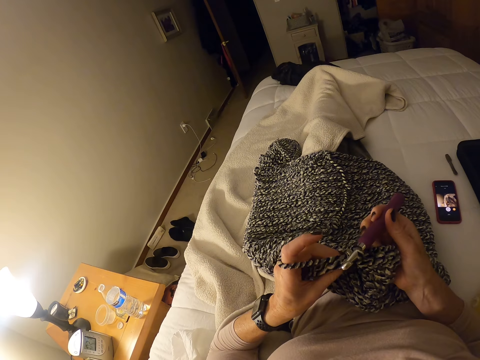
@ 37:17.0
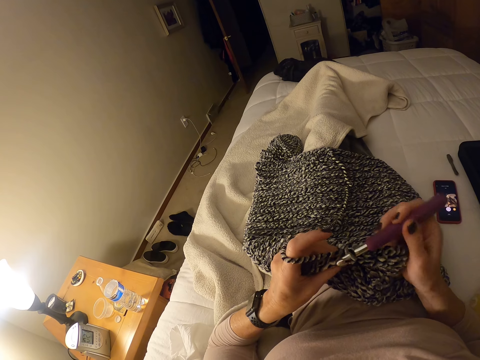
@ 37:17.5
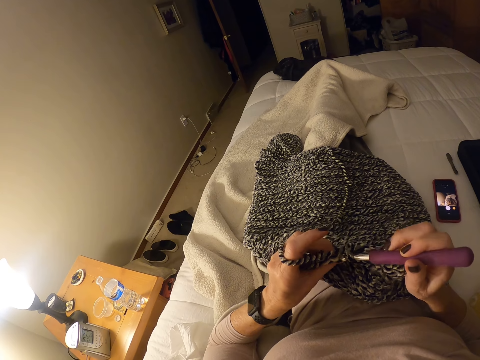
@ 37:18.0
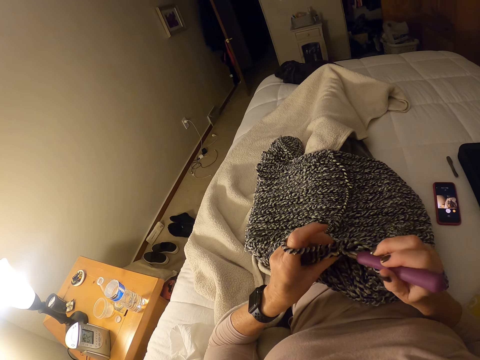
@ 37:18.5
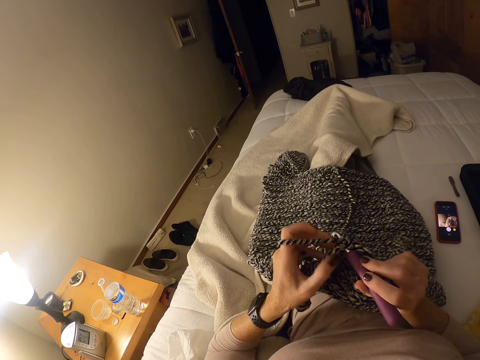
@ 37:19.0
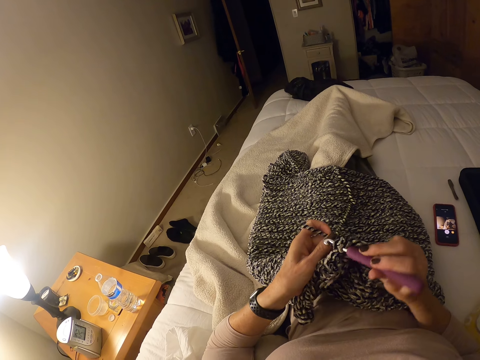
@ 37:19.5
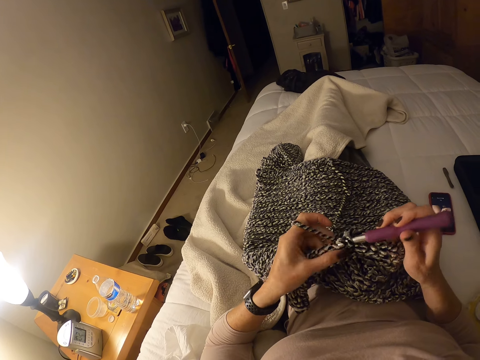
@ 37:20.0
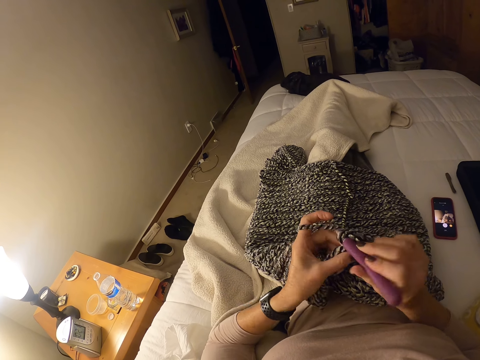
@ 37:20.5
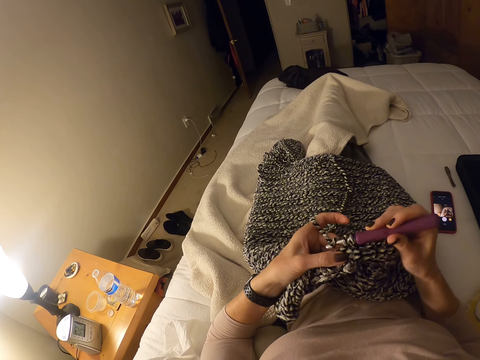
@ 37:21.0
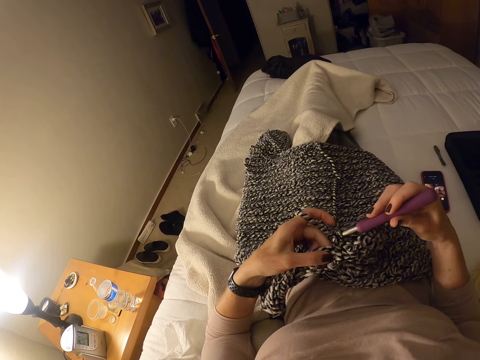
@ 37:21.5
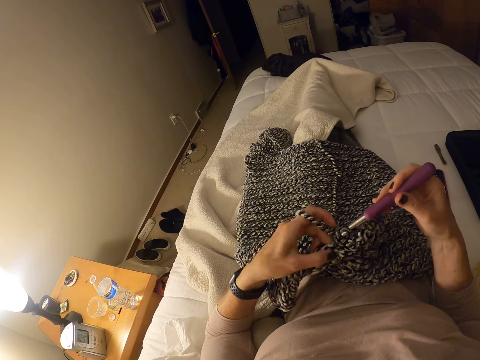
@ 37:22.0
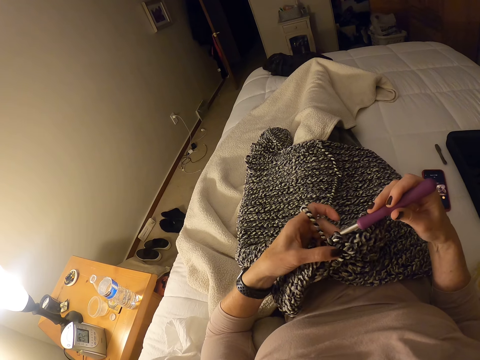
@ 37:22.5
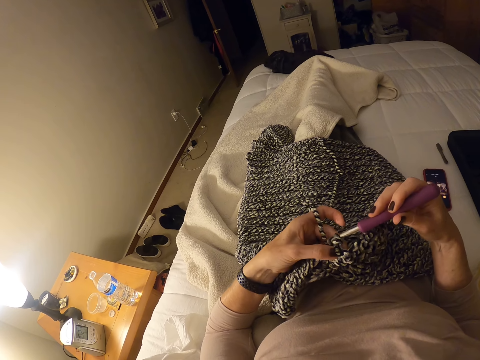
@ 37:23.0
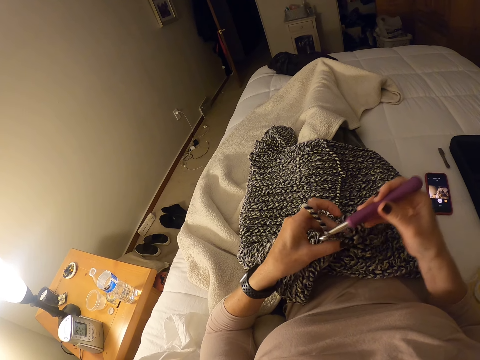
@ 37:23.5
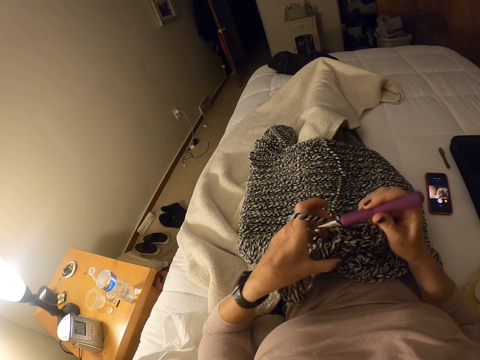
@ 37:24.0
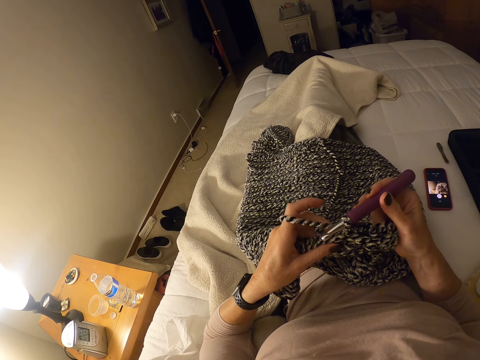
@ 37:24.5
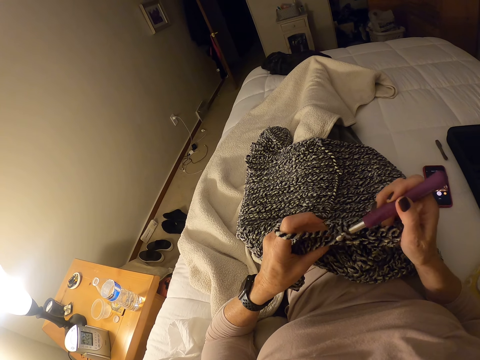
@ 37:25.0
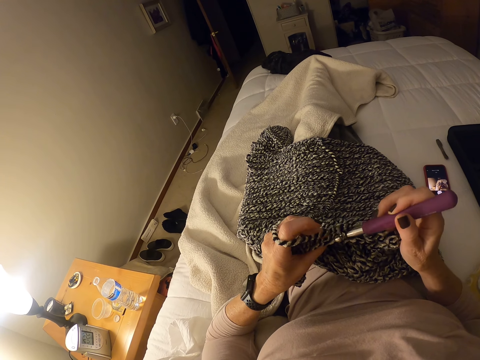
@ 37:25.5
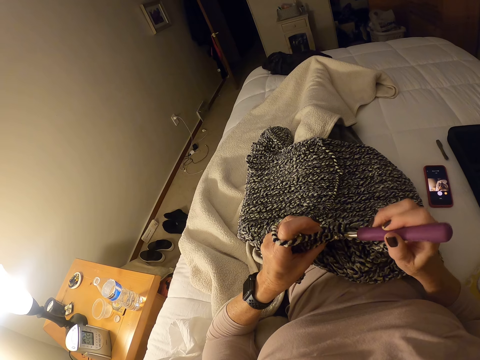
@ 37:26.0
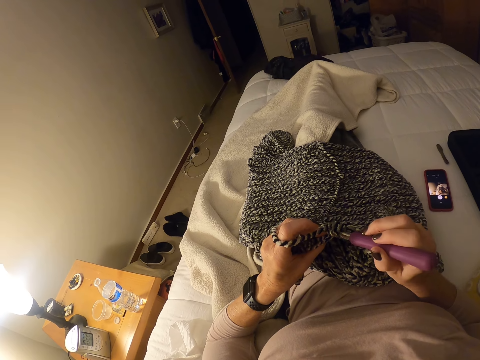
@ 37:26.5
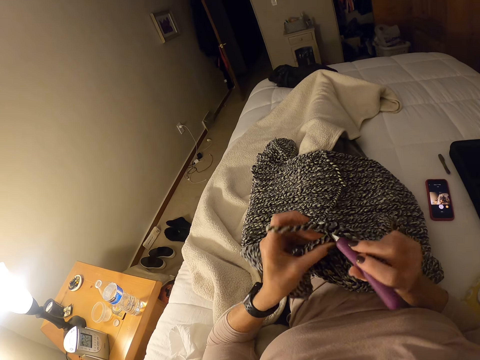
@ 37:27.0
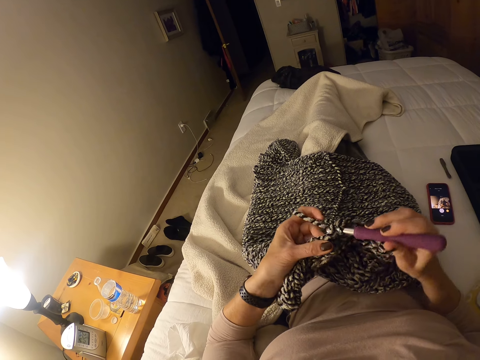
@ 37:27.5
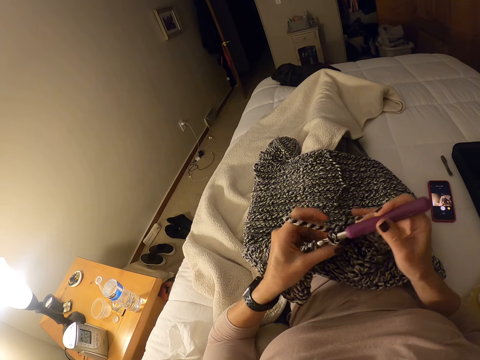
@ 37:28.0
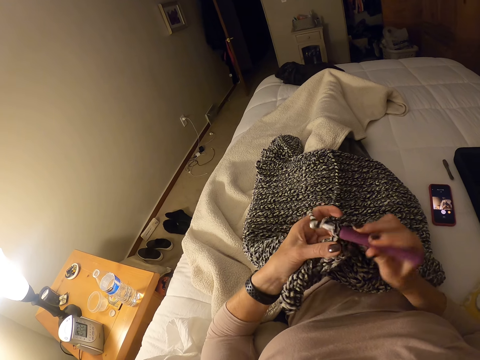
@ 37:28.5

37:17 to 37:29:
The camera wearer crochets the strip of yarn into a cloth with the crochet hook and her left hand. She adjusts her left hand on the crochet cloth. She crochets the strip of yarn into the cloth with the crochet hook and her left hand.

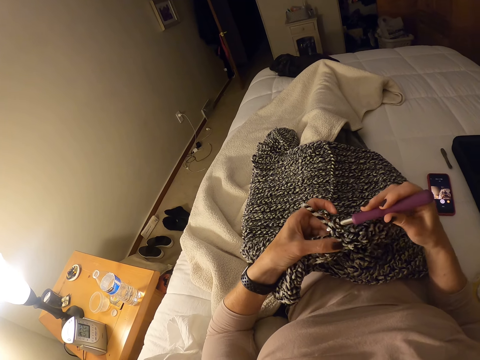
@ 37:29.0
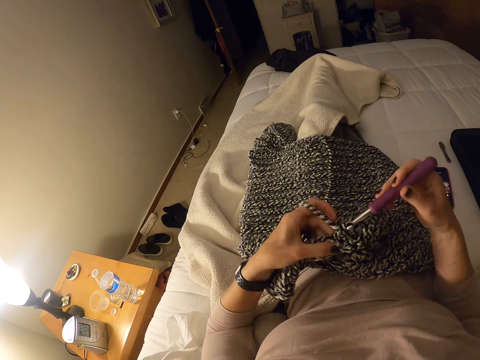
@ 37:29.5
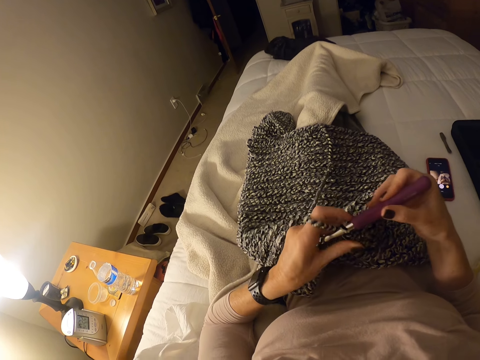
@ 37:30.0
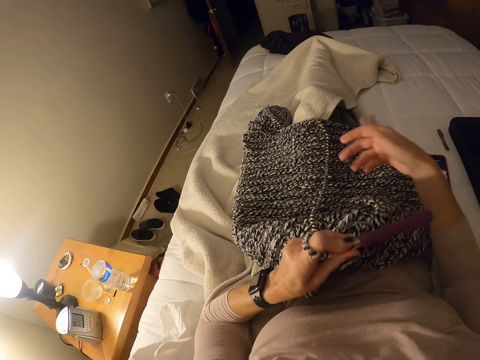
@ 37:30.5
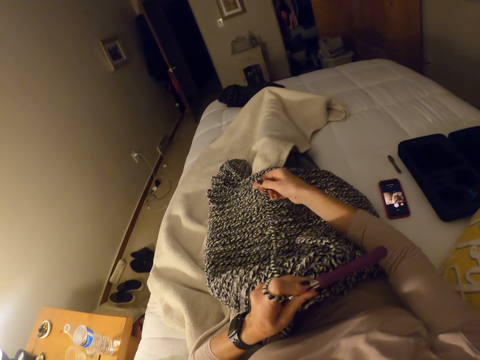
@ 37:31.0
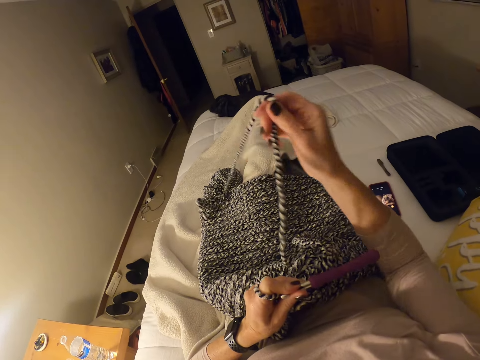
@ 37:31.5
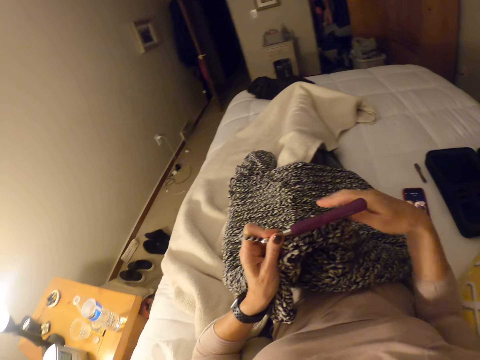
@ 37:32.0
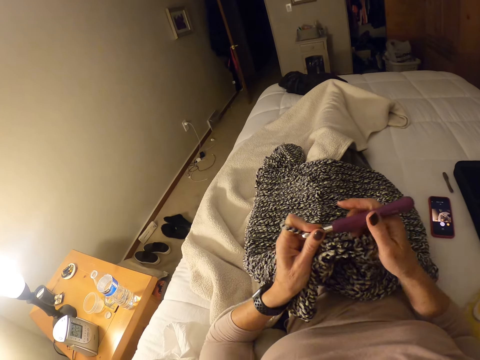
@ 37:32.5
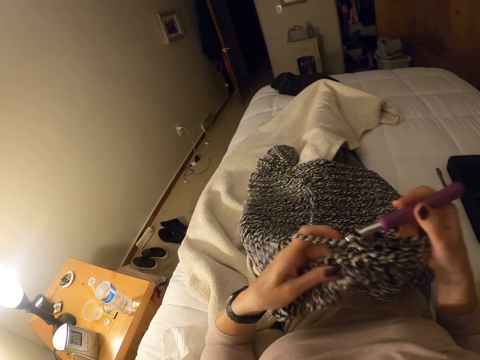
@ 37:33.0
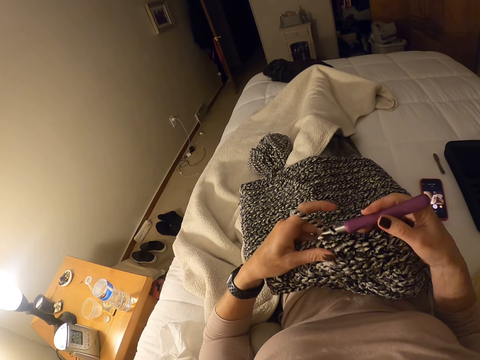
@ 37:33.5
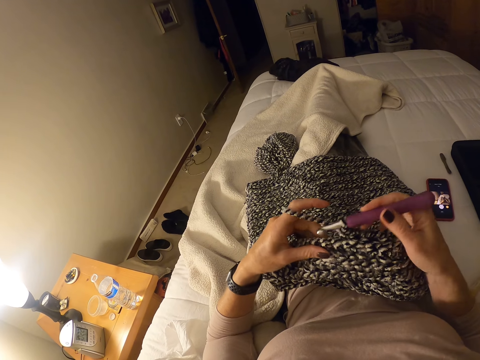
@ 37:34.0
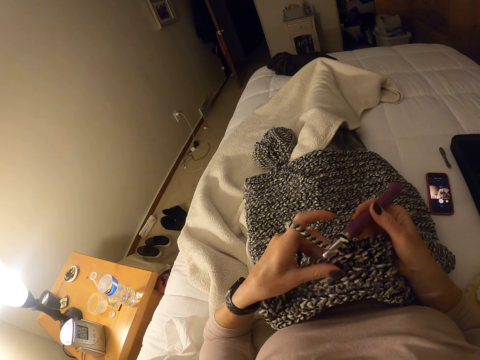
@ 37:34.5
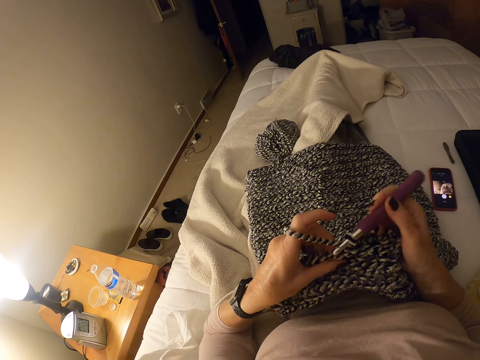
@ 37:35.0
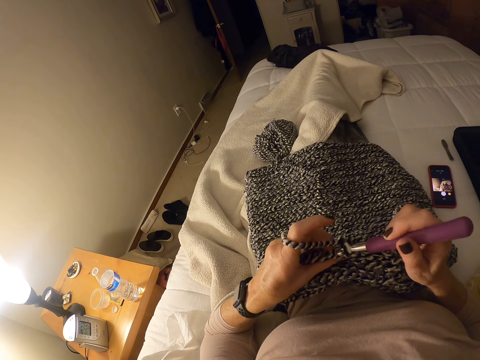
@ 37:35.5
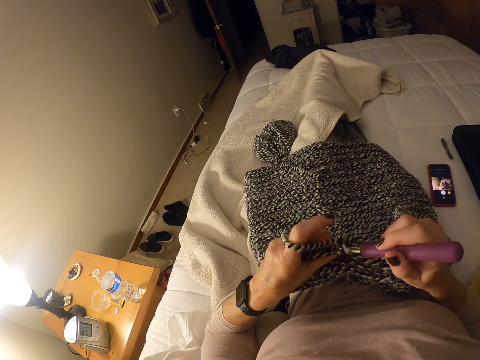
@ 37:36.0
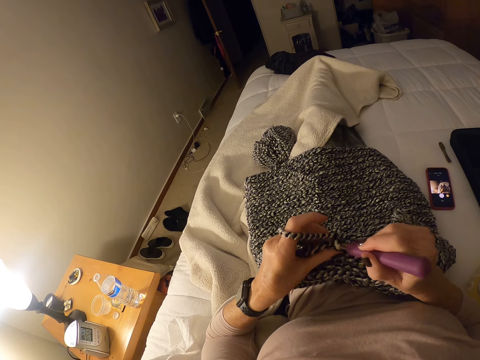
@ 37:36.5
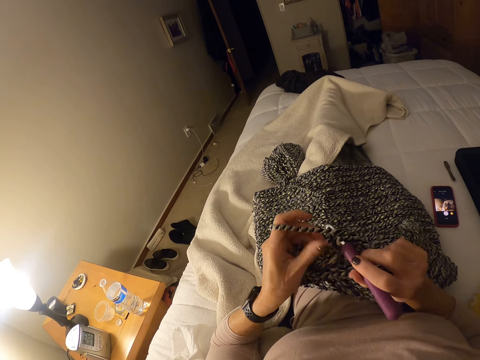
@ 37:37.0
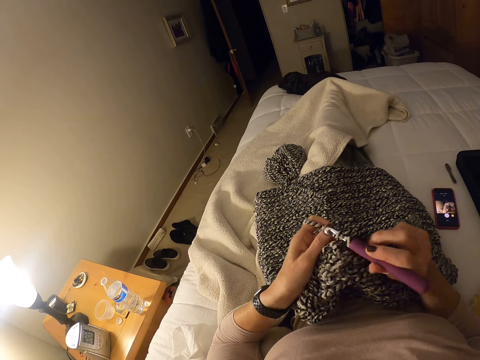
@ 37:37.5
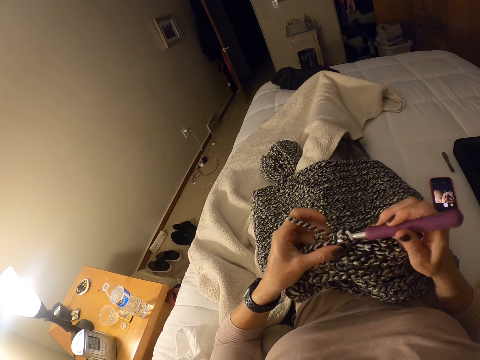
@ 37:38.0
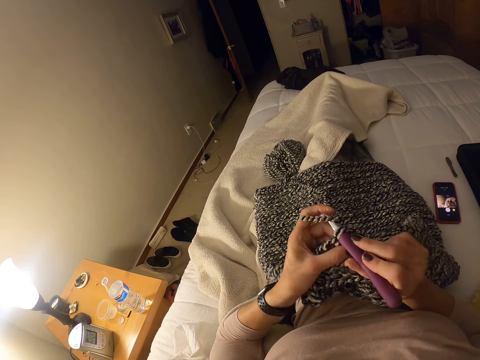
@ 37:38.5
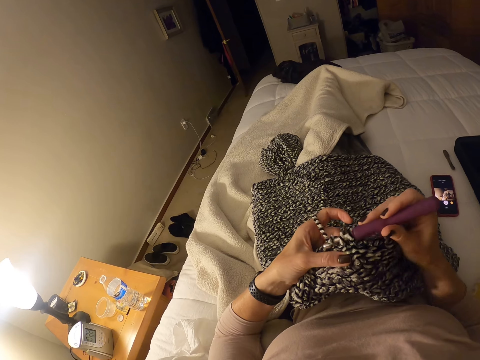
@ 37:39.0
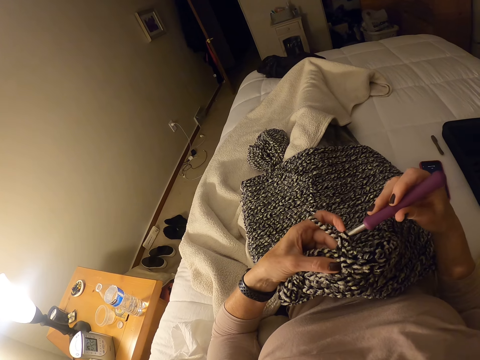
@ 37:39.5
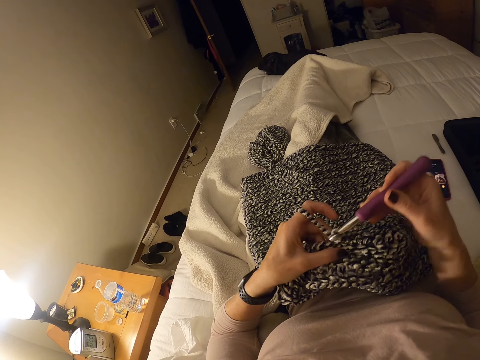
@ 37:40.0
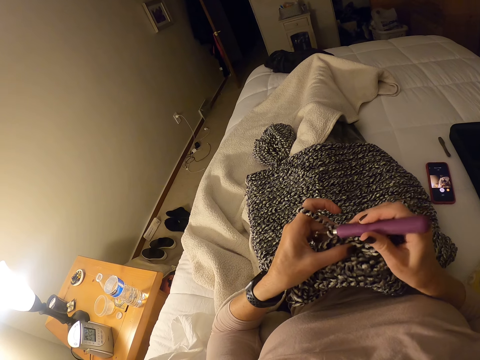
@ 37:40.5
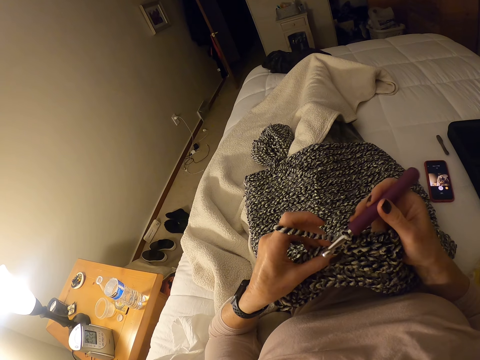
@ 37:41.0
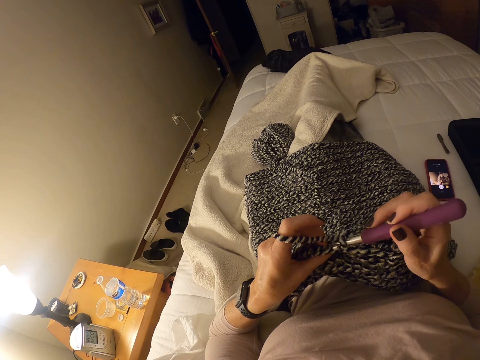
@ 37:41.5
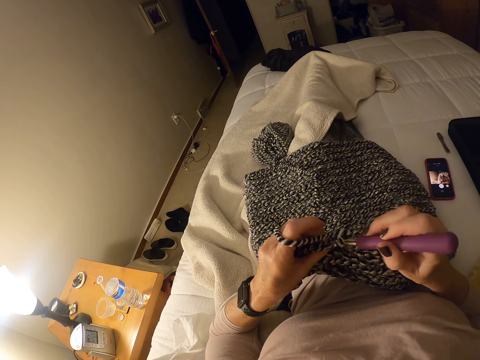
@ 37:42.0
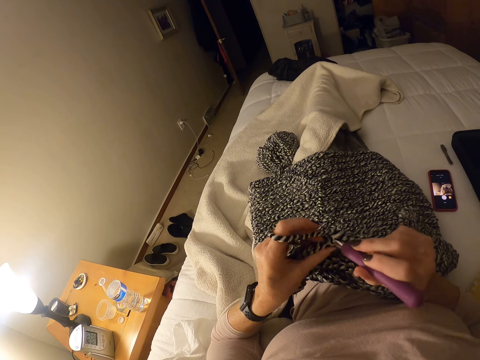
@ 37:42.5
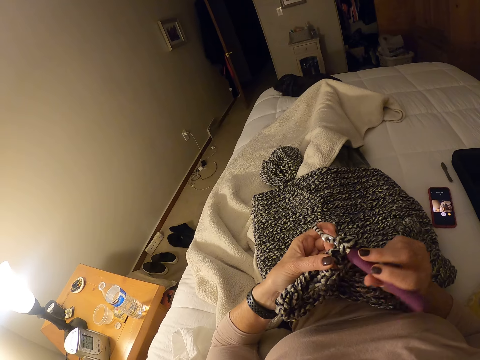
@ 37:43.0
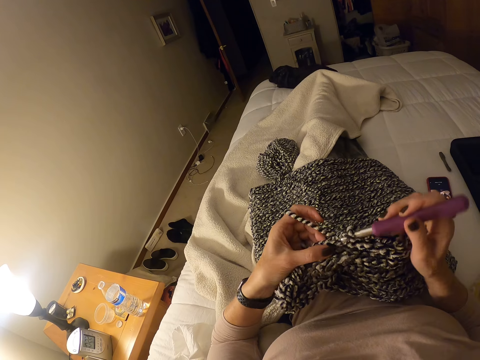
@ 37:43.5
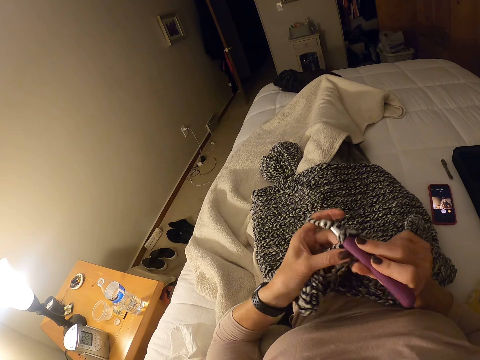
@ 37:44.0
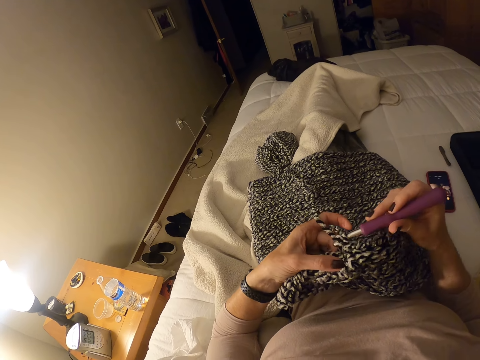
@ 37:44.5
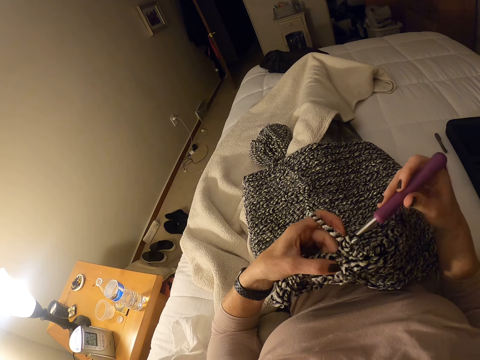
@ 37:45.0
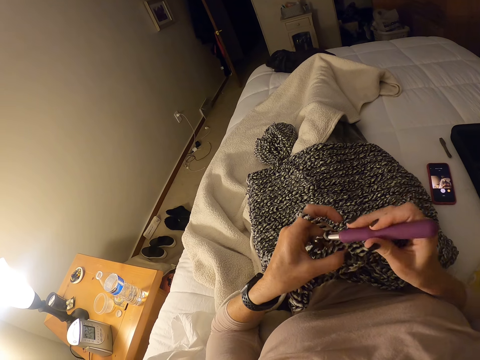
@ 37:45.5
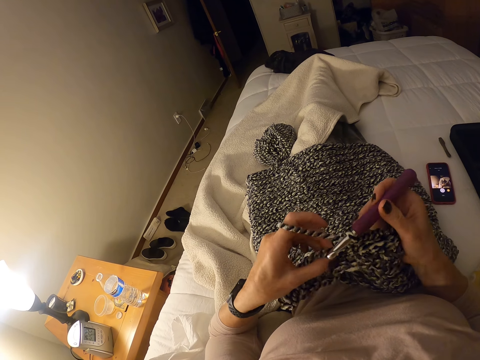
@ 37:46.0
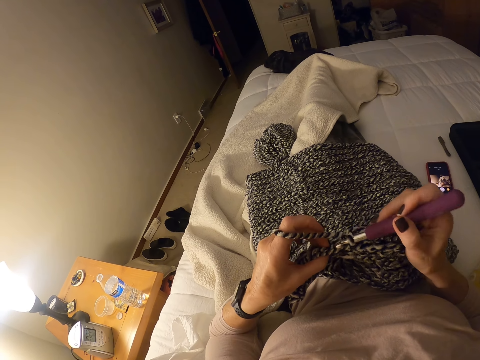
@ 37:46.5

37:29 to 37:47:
The camera wearer stops knitting the fabric. She passes the crochet hook to her left hand. She adjusts the yarn. She pulls the strip of yarn with her right hand. She drops the strip of yarn on the crochet cloth. She holds the crochet hook with her right hand. She adjusts the crochet cloth with her left hand. She crochets the strip of yarn into a cloth with the crochet hook and her left hand.
